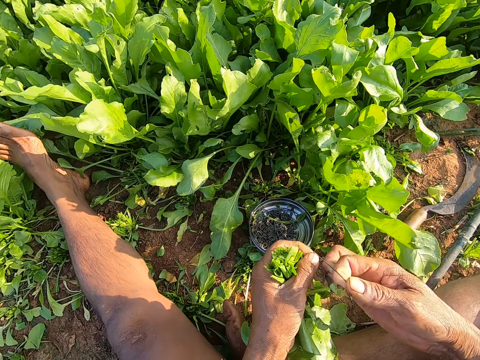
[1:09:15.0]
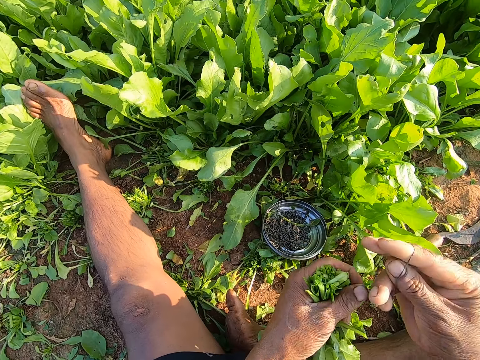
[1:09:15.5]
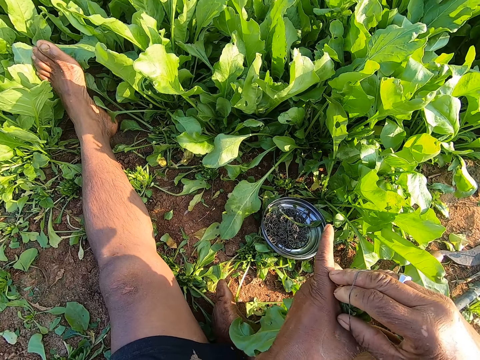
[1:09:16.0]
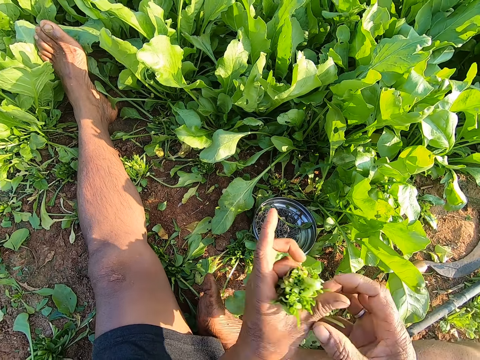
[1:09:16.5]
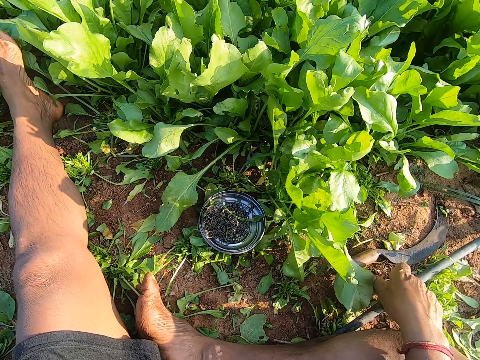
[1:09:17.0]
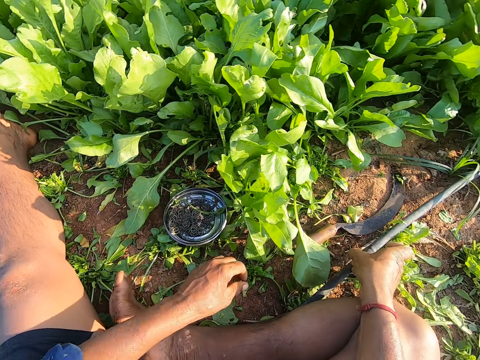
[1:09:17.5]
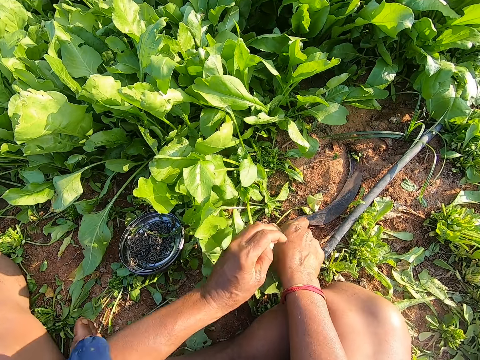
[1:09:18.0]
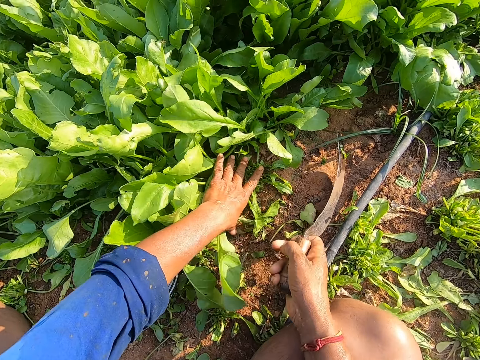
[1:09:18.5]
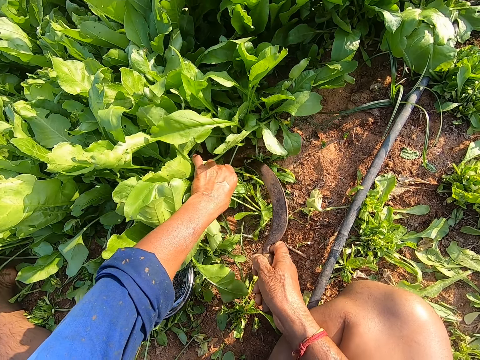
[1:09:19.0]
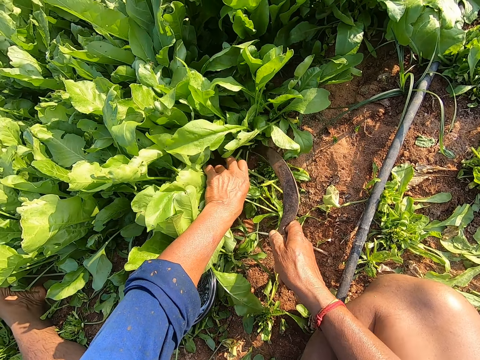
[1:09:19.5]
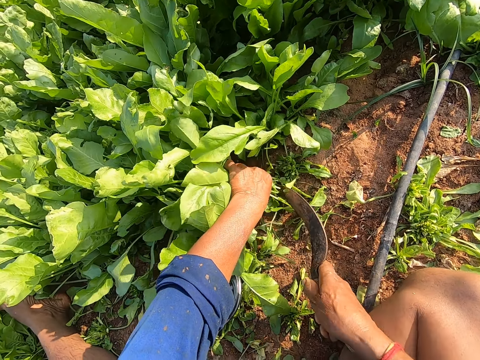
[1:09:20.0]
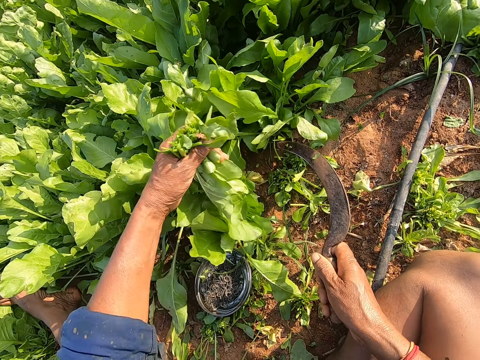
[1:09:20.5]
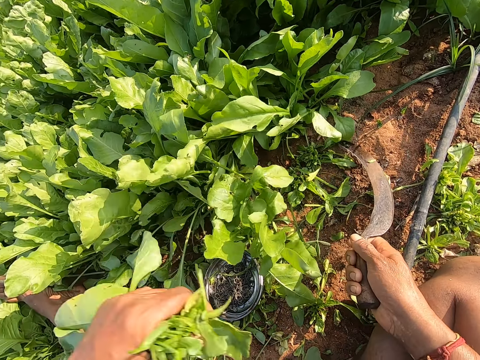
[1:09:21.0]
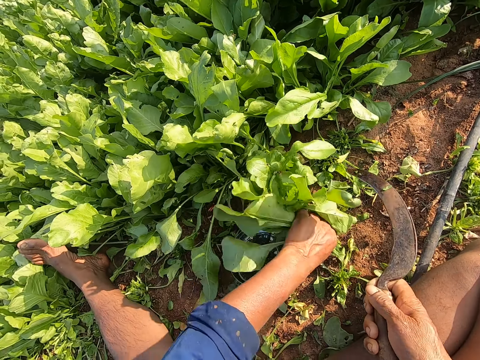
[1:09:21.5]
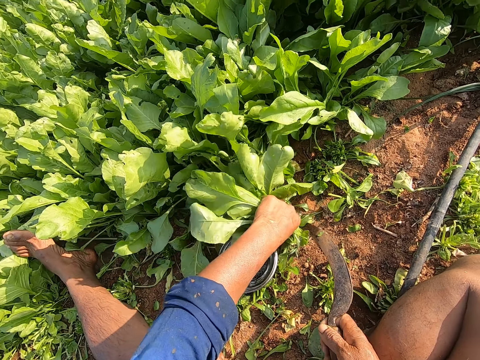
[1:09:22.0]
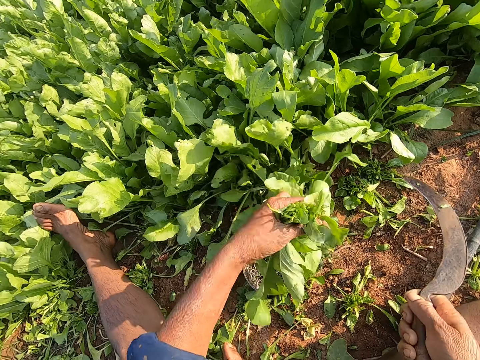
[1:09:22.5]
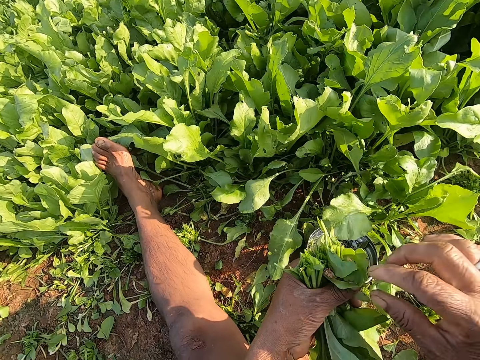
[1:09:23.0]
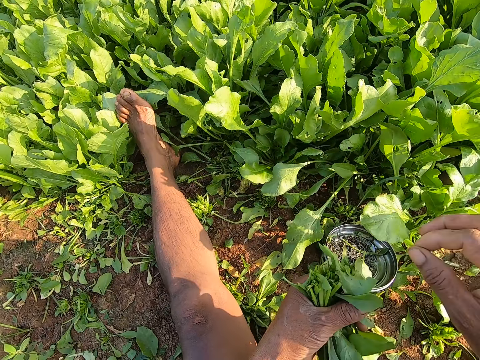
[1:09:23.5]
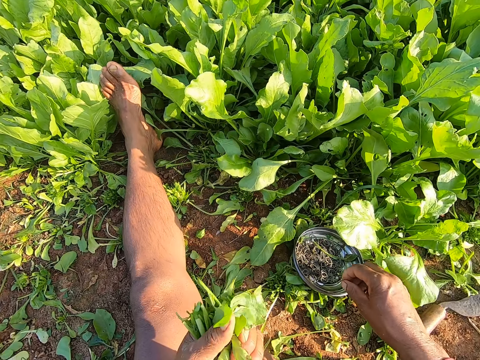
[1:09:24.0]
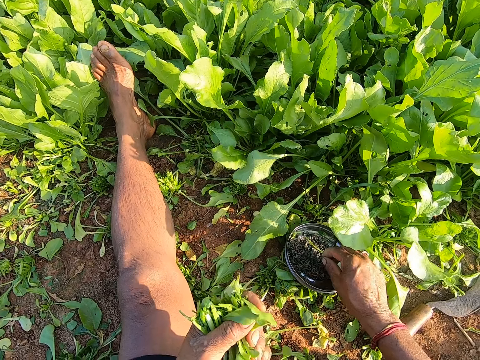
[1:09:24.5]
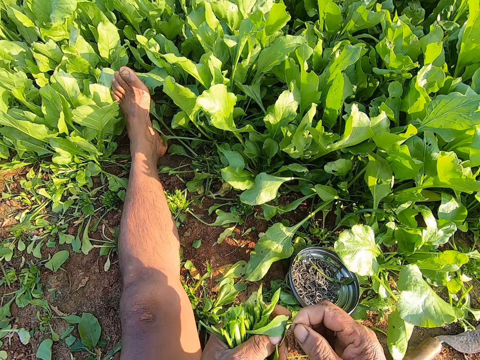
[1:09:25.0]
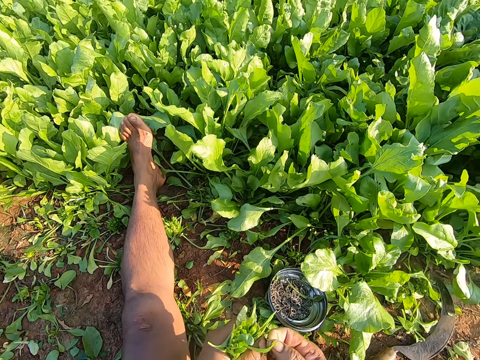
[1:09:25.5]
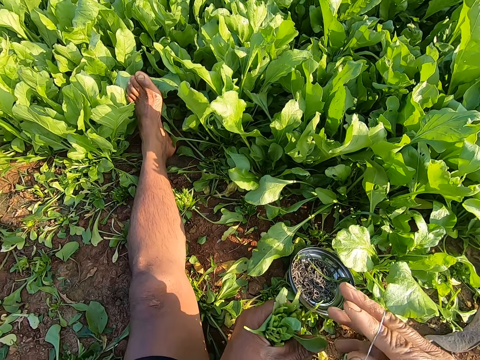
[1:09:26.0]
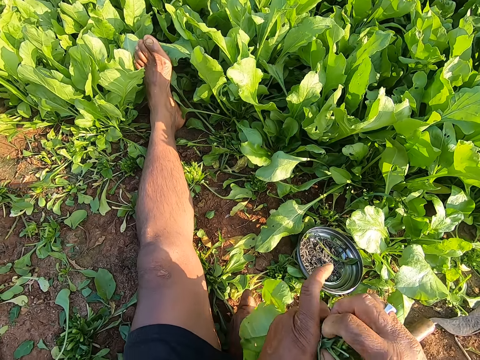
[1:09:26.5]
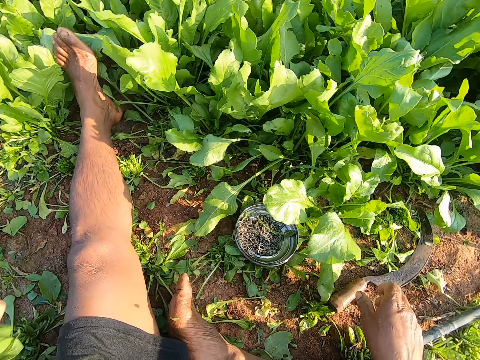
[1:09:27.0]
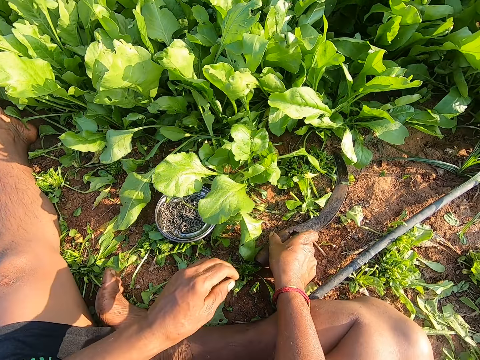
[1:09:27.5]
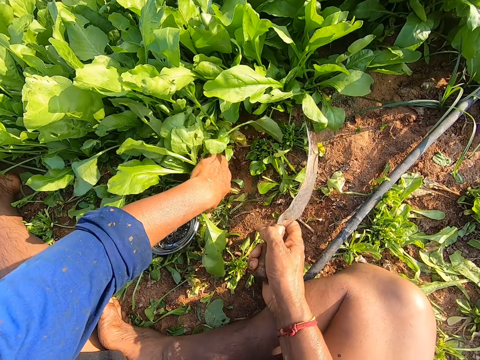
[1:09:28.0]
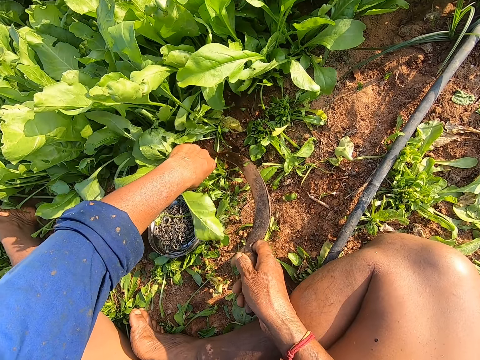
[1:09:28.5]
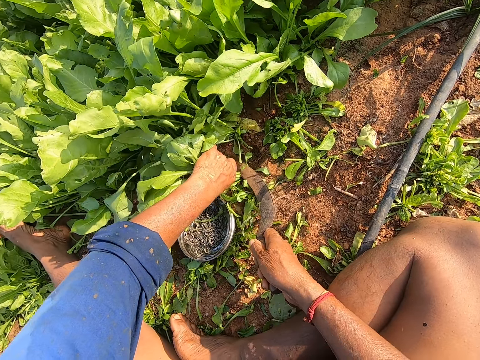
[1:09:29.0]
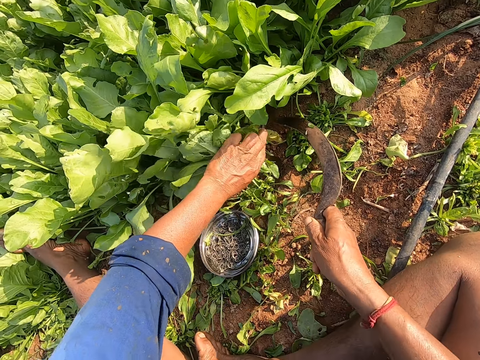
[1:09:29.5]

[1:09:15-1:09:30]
The camera wearer wears the rubber band on his right hand. He stretches the rubber band with both hands. He ties the plants in his left hand with the rubber band in his right hand. He puts the kales on the ground. He touches a pipe on the ground. He picks up the sickle from the ground with his right hand. He holds a plant on the ground with his left hand. He cuts the plant on the ground with the sickle in his right hand. He holds a plant on the ground with his left hand. He cuts the plant on the ground with the sickle in his right hand. He drops the sickle on the ground with his right hand. He removes a spoilt kale leaf from the bundle of leaves in his left hand with his right hand and drops the leaf in his right hand on the ground. He takes a rubber band from the plate on the ground with his right hand. He stretches the rubber band with both hands. He wears the rubber band on his right hand. He ties the plants in his left hand with the rubber band in his right hand. He puts the cut kales on the ground. He picks up the sickle from the ground with his right hand. He holds a plant on the ground with his left hand. He cuts the plant on the ground with the sickle in his right hand. He holds a plant on the ground with his left hand.

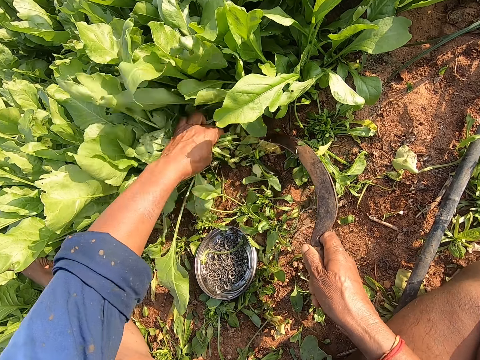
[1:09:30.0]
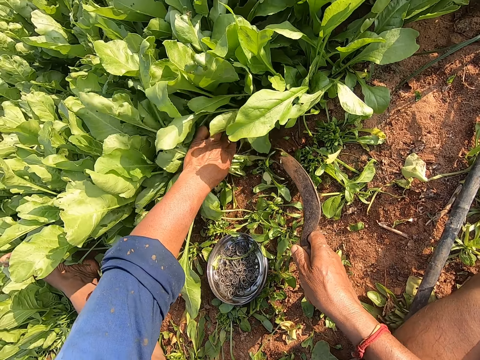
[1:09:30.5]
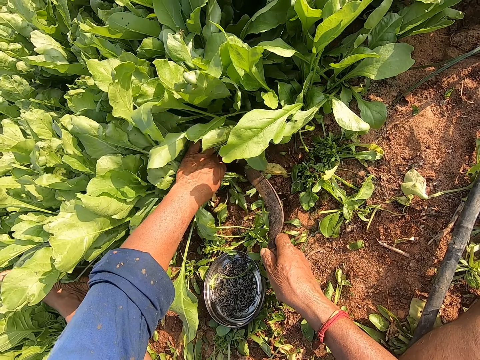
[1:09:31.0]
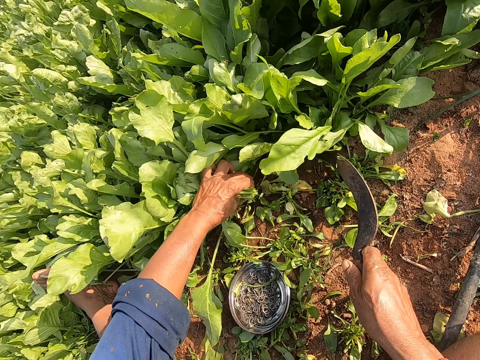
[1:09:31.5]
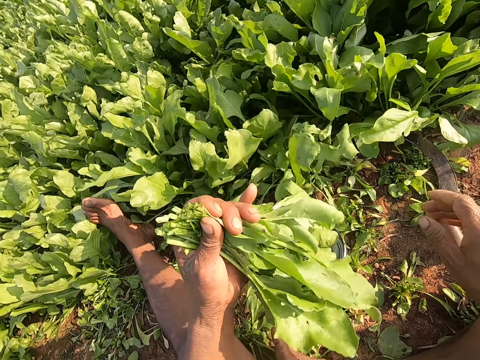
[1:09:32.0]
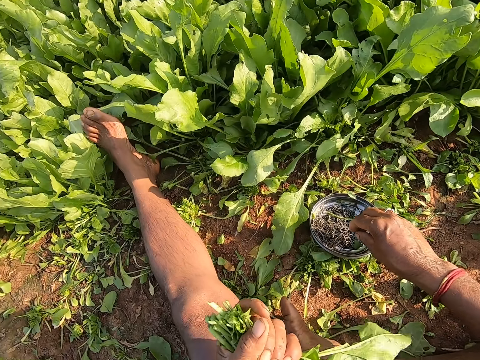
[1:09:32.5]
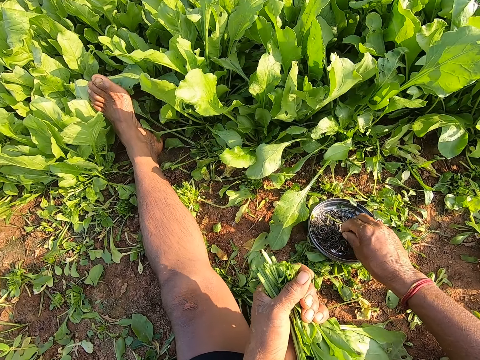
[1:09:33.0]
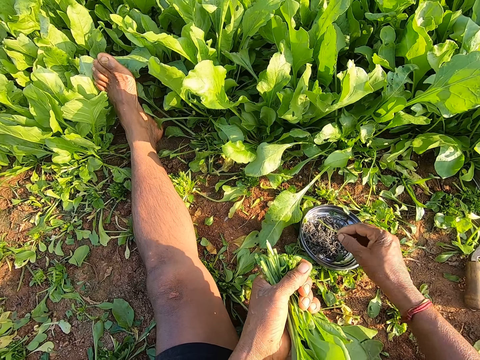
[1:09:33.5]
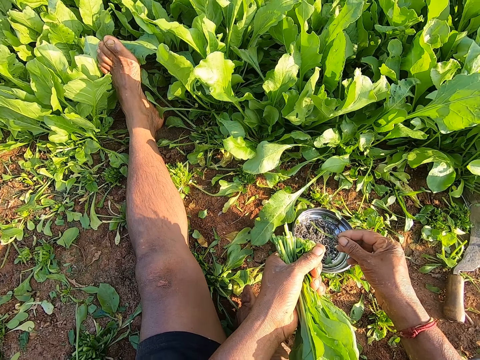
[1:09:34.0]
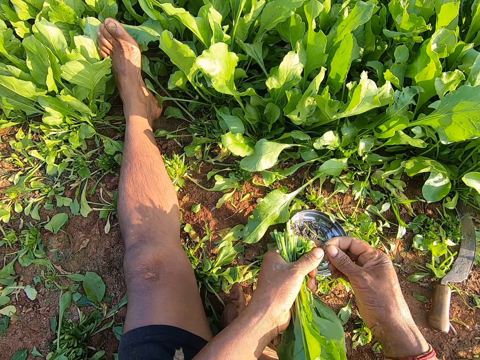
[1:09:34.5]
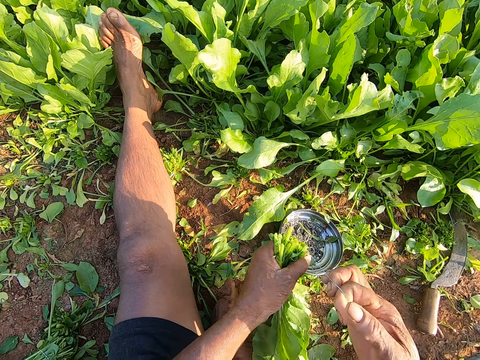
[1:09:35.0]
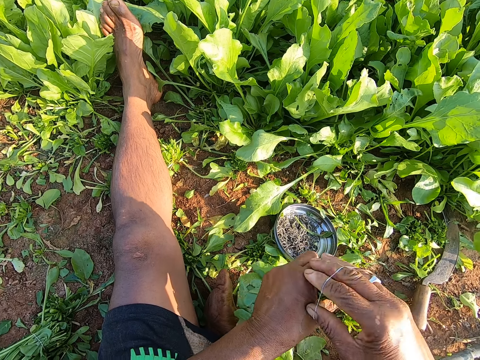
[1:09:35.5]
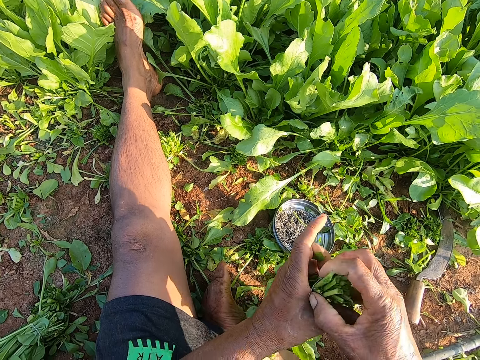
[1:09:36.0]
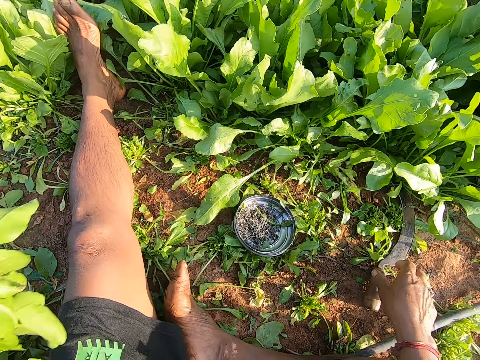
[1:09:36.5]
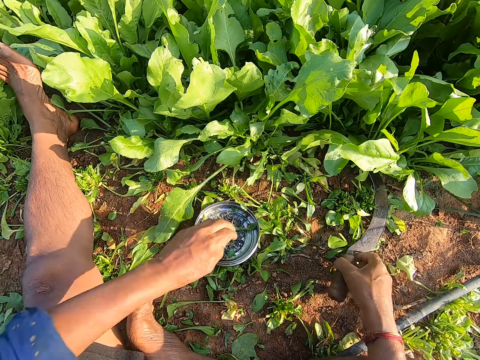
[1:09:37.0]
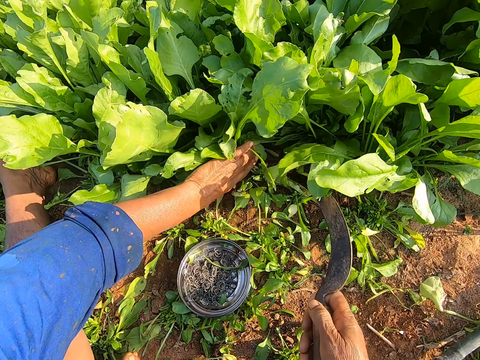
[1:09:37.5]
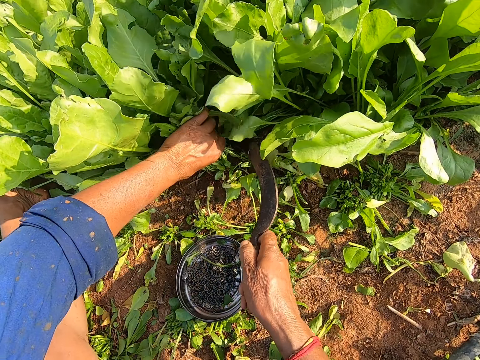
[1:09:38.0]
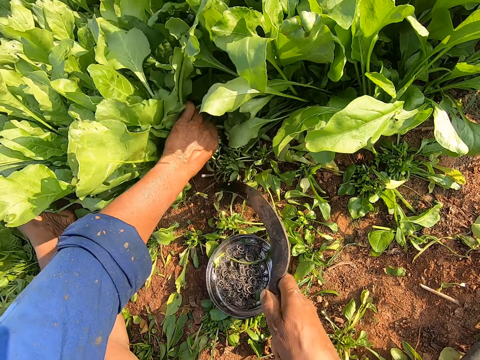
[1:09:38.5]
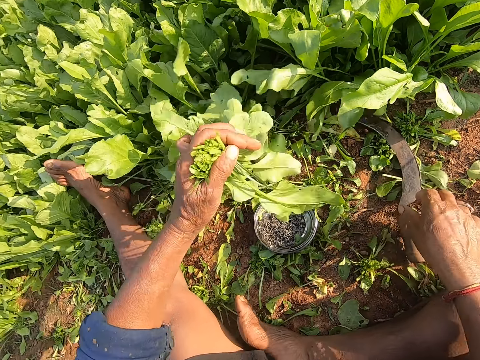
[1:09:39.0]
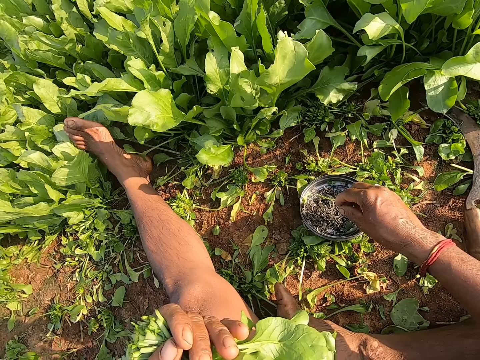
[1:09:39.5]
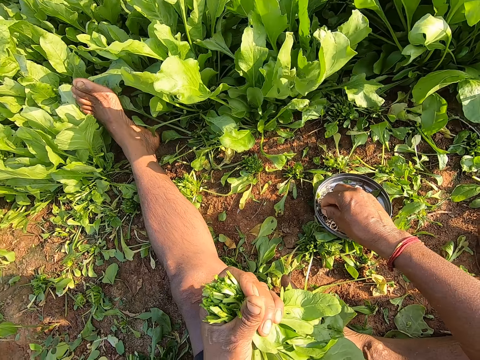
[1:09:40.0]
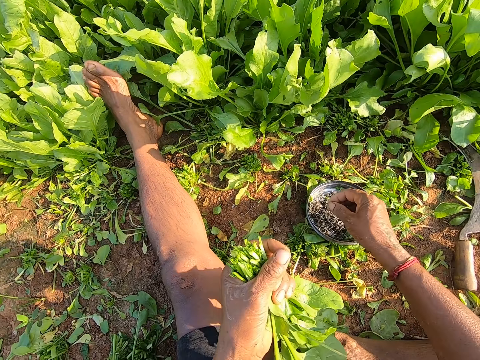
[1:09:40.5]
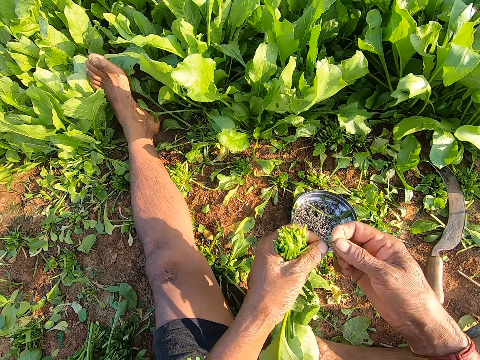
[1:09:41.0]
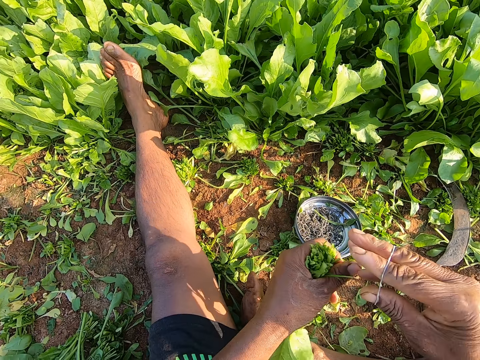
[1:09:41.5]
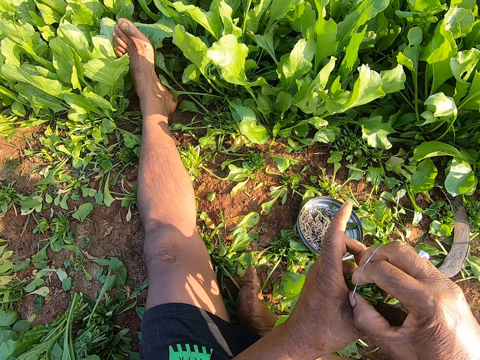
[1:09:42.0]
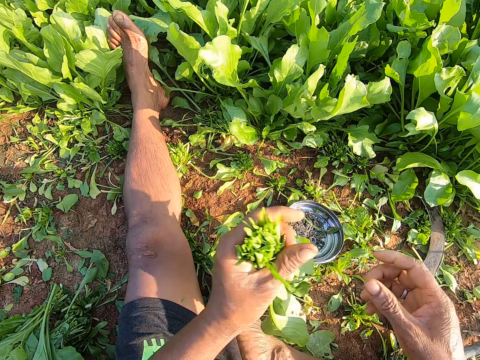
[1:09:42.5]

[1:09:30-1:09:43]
The camera wearer cuts the plant on the ground with the sickle in his right hand. He holds the plant on the ground with his left hand. He holds the kales in the farm. He cuts the plant on the ground with the sickle in his right hand. He drops the sickle on the ground with his right hand. He takes a rubber band from the plate on the ground with his right hand. He wears the rubber band on his right hand, stretches the rubber band with both hands, and ties the plants in his left hand with the rubber band in his right hand. He puts the kales on the ground. He picks up the sickle from the ground with his right hand. He holds the plant on the ground with his left hand. He cuts the plant on the ground with the sickle in his right hand. He drops the sickle on the ground with his right hand. He takes the rubber band from the plate on the ground with his right hand. He wears the rubber band on his right hand and stretches the rubber band with both hands. He ties the plants in his left hand with the rubber band in his right hand.
